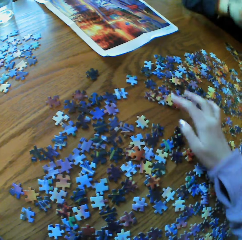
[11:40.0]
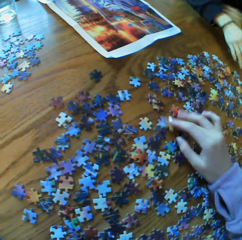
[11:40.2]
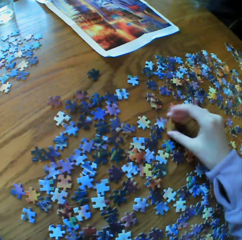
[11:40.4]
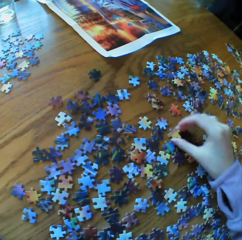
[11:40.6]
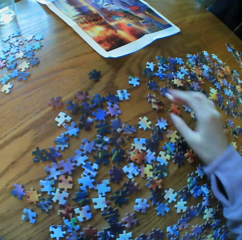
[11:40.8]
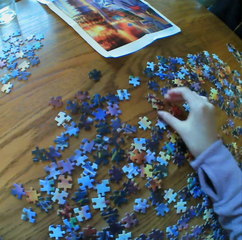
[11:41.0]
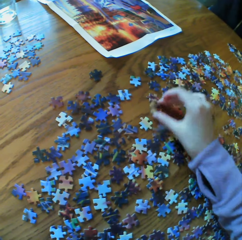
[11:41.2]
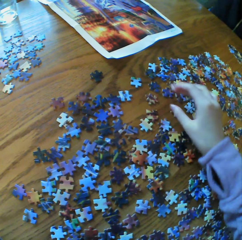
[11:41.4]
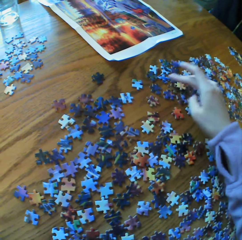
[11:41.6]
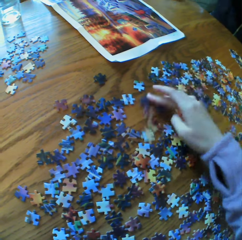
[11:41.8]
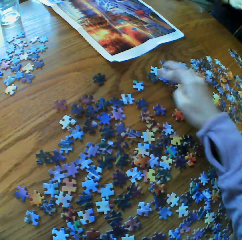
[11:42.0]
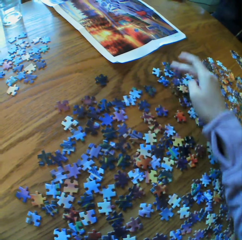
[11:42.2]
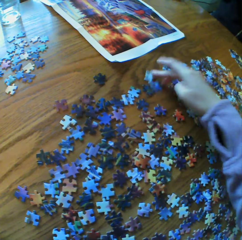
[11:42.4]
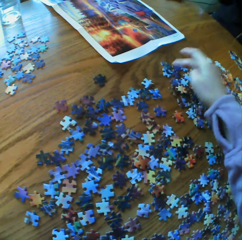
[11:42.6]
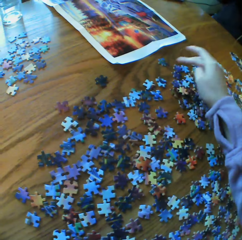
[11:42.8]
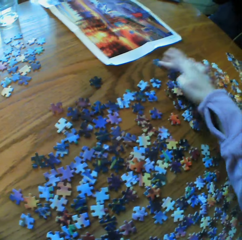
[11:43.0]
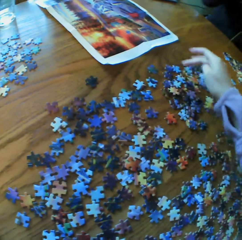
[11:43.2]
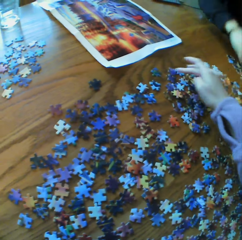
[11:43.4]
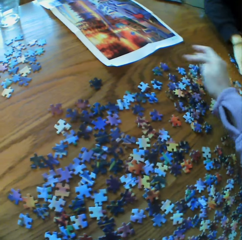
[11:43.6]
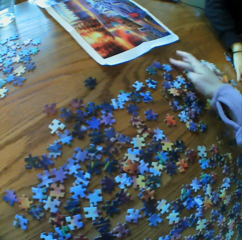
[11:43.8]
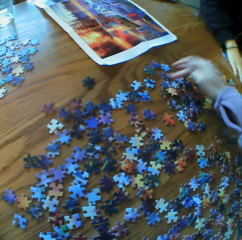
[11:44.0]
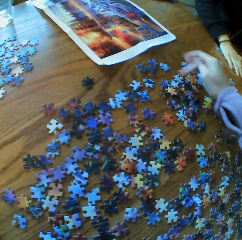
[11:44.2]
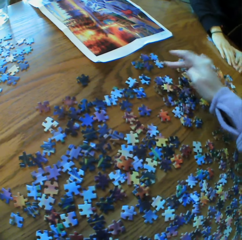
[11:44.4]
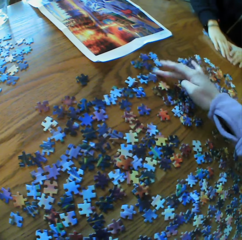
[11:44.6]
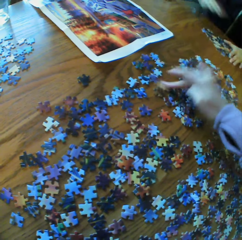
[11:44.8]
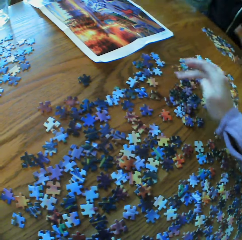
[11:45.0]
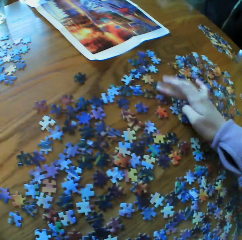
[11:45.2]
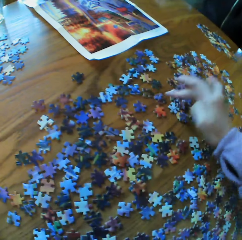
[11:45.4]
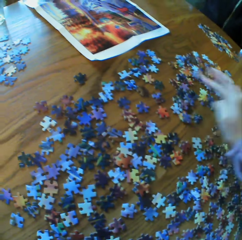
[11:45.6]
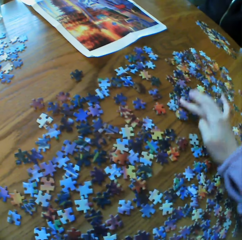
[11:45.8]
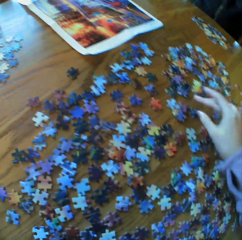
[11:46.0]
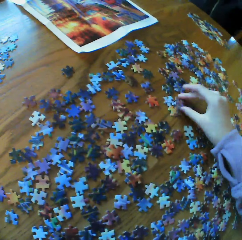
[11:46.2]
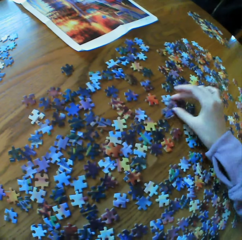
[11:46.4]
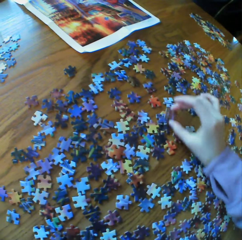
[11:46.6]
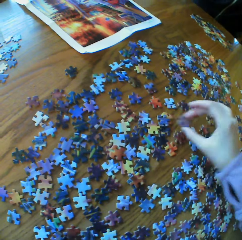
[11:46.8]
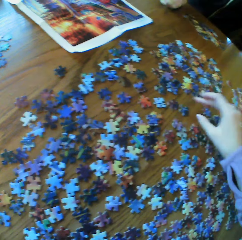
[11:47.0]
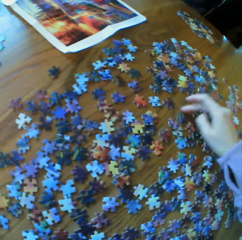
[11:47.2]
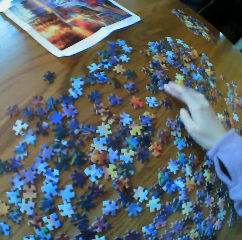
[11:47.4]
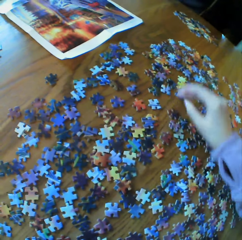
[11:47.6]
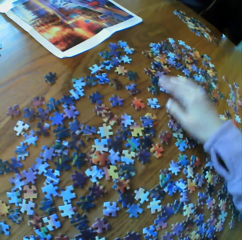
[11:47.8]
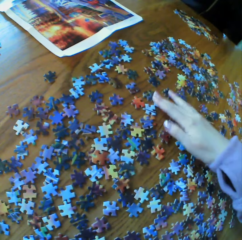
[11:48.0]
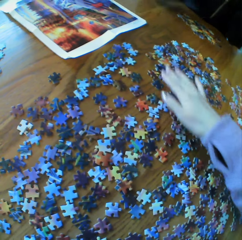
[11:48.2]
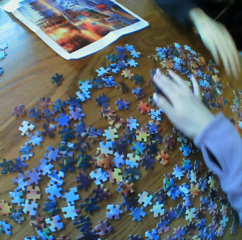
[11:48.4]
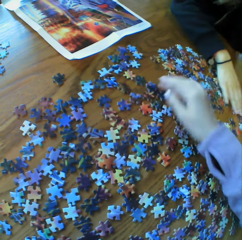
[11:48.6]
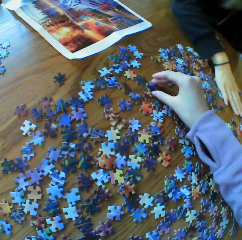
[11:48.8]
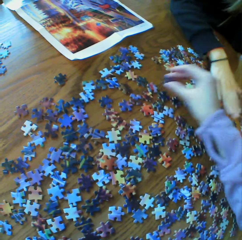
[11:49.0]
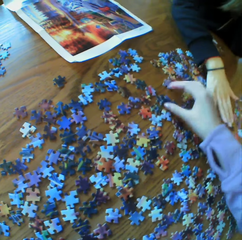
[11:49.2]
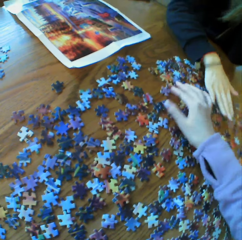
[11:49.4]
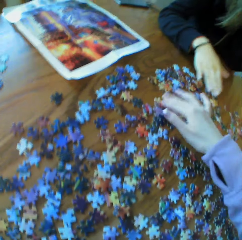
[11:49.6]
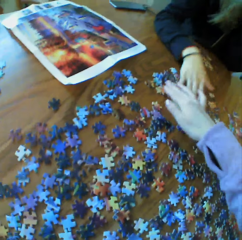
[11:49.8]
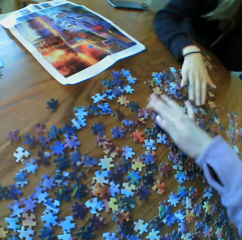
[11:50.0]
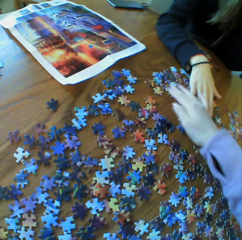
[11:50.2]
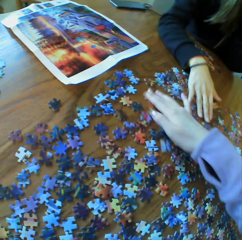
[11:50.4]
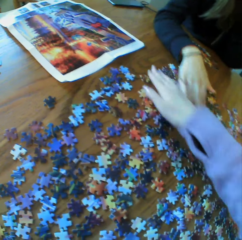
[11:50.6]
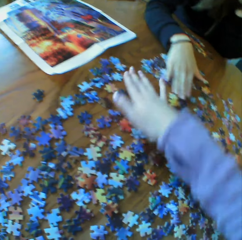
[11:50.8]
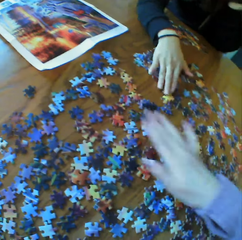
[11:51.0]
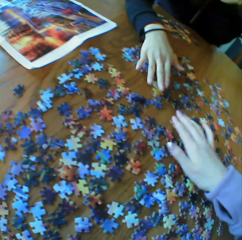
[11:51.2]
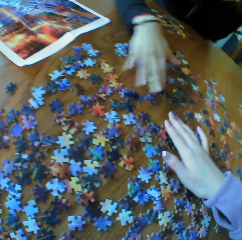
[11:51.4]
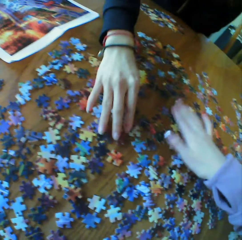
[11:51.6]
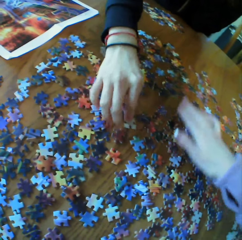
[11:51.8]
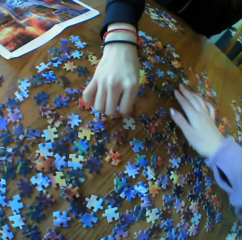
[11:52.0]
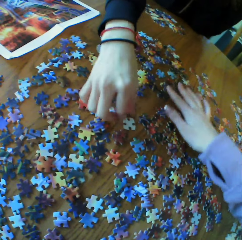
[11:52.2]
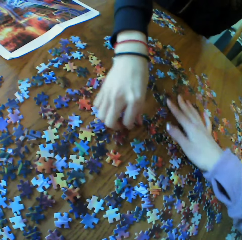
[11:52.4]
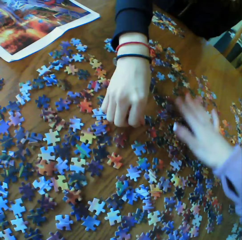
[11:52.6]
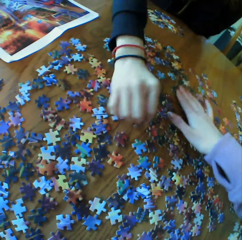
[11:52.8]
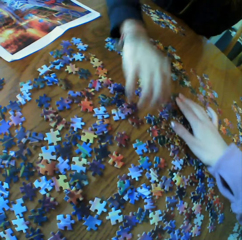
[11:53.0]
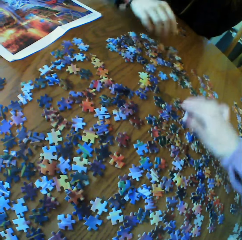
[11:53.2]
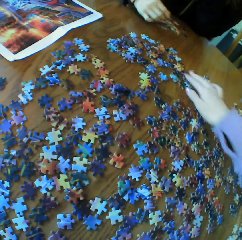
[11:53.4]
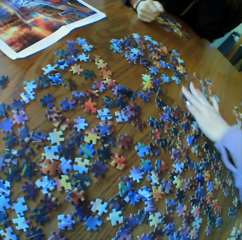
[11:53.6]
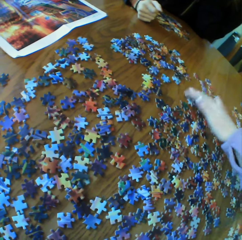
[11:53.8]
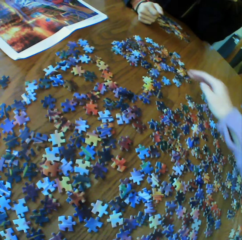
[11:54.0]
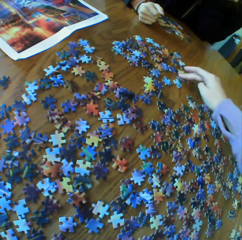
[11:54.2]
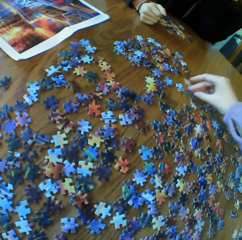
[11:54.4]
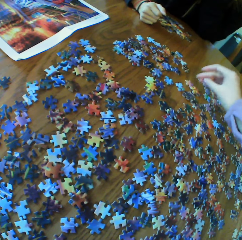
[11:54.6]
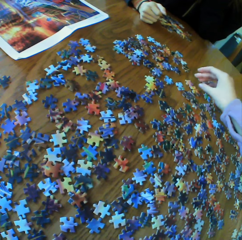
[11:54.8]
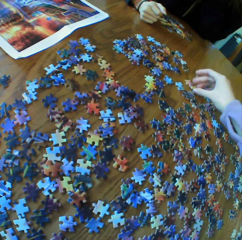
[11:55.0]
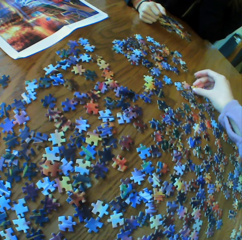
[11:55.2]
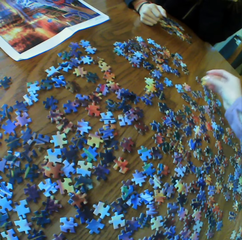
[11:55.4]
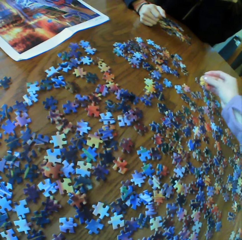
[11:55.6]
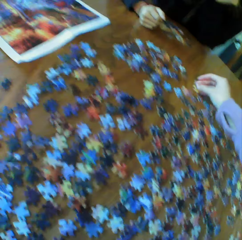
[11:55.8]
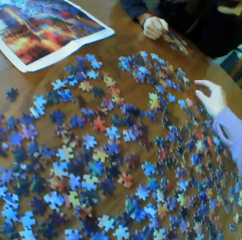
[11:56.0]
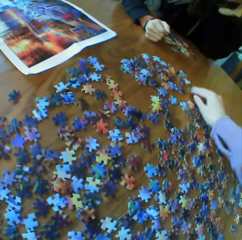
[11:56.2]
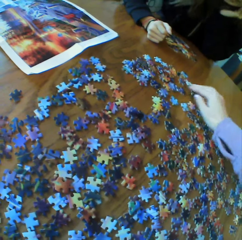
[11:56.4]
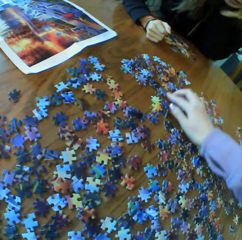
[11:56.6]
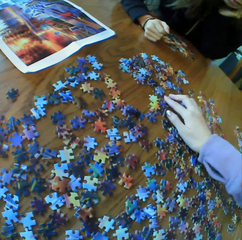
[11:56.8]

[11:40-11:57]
A woman looks for puzzle pieces. The camera wearer looks for puzzle pieces.

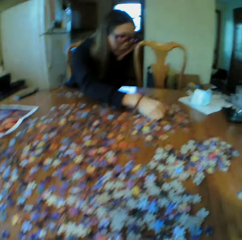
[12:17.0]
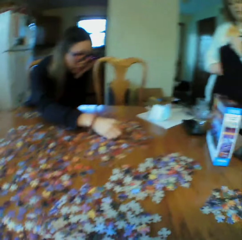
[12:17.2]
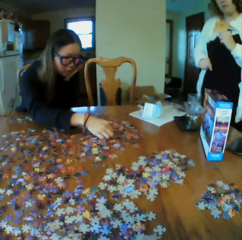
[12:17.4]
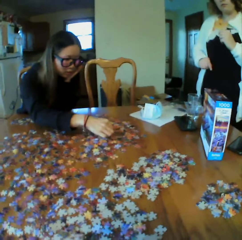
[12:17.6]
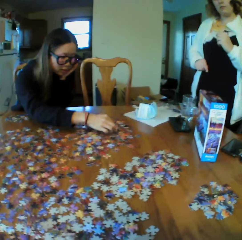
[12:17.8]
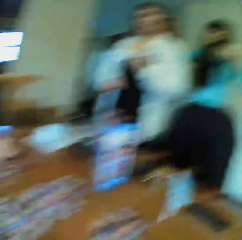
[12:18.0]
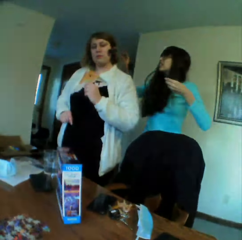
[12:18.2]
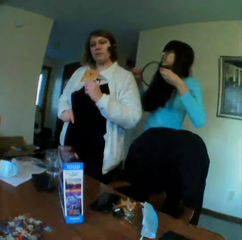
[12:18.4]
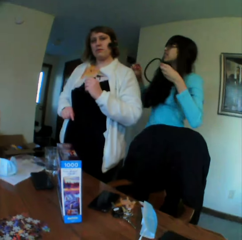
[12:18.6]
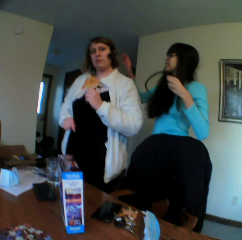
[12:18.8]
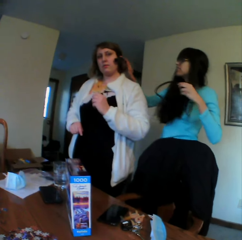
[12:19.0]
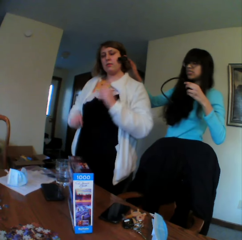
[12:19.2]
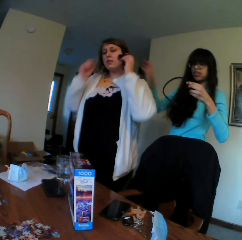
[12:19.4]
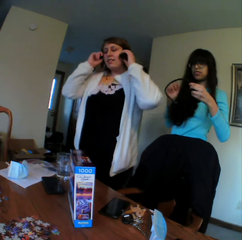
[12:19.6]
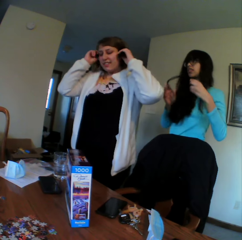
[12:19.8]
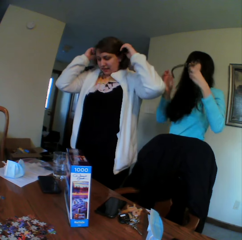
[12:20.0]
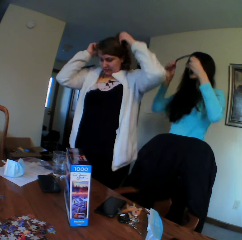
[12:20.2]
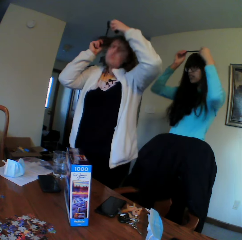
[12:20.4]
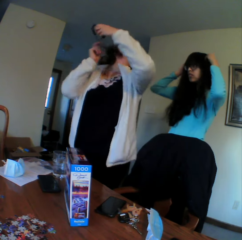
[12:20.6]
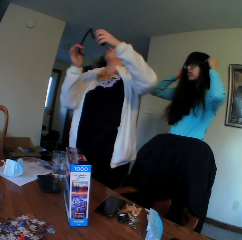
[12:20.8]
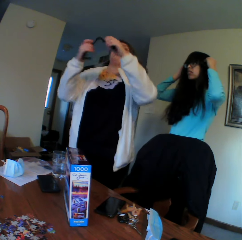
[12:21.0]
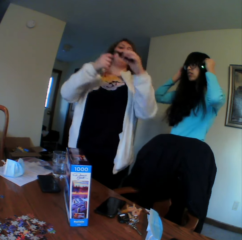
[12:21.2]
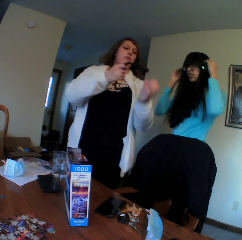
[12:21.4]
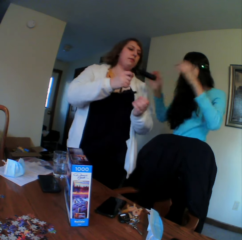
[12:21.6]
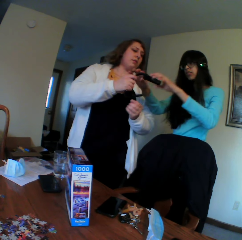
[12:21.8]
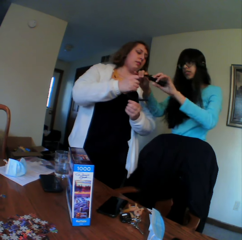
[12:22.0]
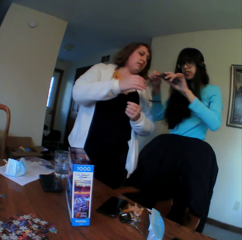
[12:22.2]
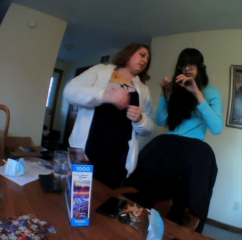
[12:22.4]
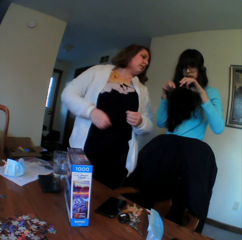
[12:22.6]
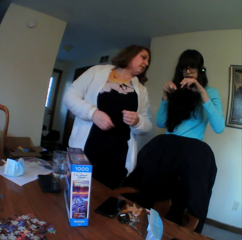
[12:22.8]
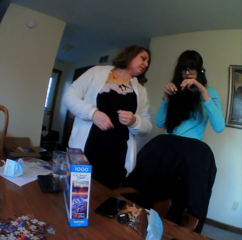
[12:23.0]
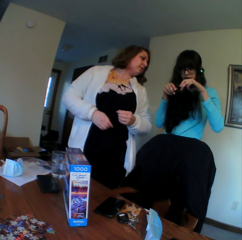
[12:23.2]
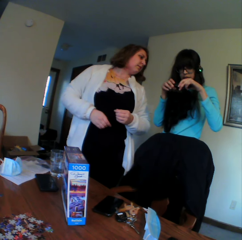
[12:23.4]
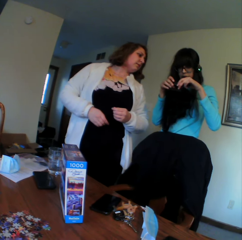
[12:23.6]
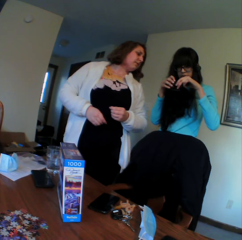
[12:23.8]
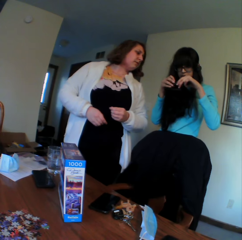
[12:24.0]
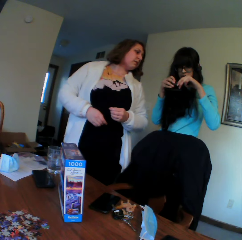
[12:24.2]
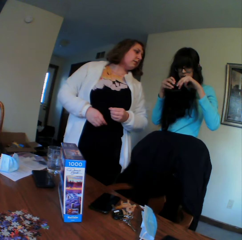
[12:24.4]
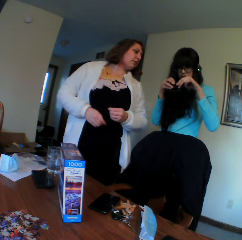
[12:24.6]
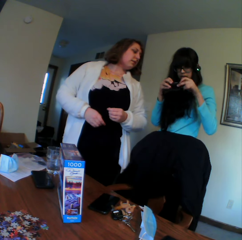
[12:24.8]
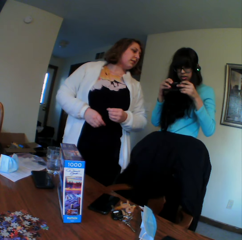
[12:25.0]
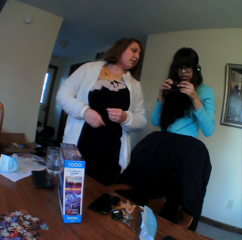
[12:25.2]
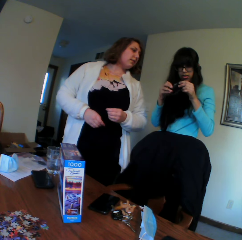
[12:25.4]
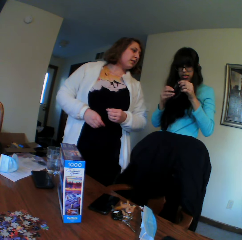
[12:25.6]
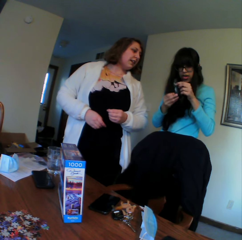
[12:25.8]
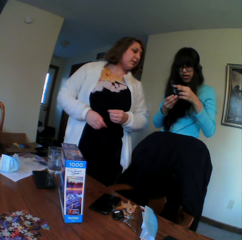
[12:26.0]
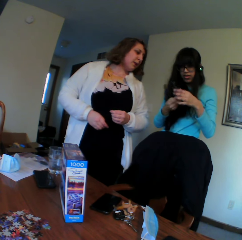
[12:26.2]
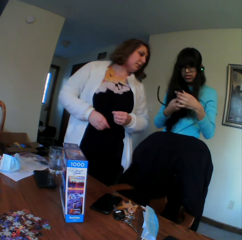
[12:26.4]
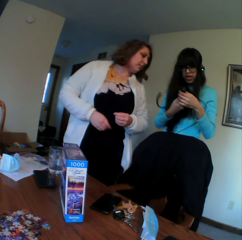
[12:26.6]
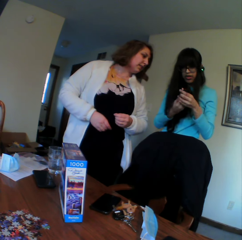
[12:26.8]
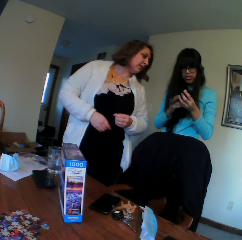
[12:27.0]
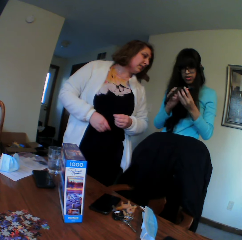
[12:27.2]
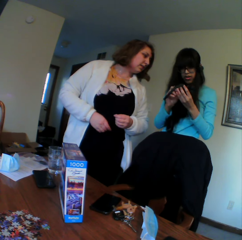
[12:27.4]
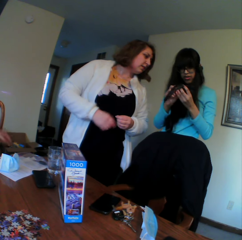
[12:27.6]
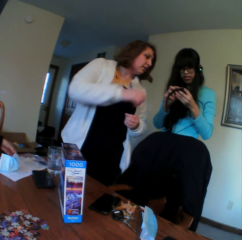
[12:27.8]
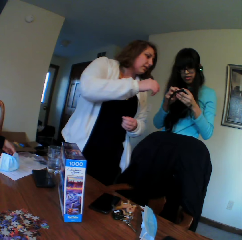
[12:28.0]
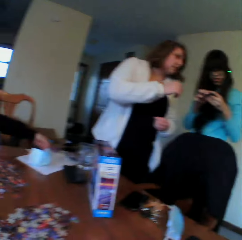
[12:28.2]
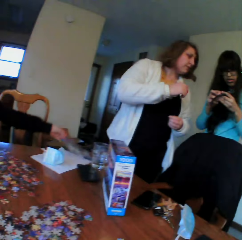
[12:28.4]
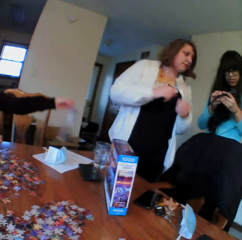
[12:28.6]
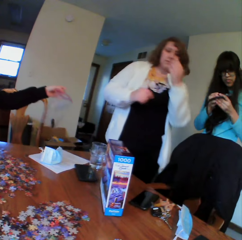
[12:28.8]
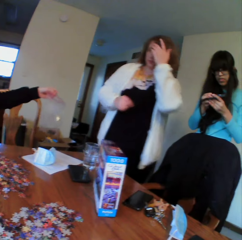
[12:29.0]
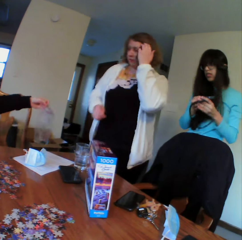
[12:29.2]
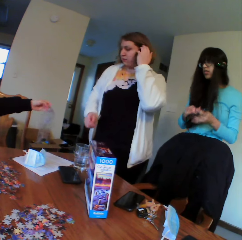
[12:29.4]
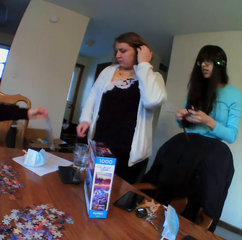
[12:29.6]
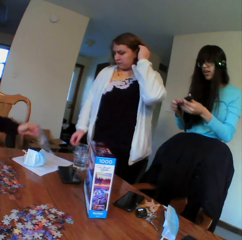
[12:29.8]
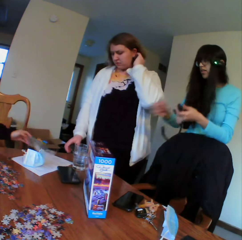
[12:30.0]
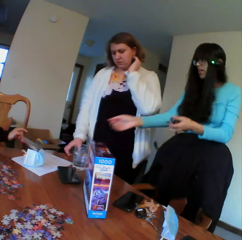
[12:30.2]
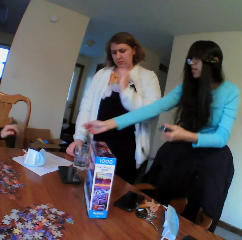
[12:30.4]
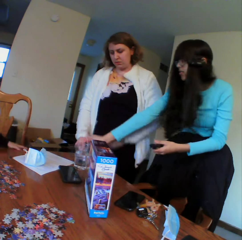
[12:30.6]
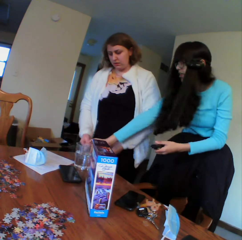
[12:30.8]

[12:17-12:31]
The camera wearer looks around. A woman removes the headphones. Another woman picks up the headphones.
